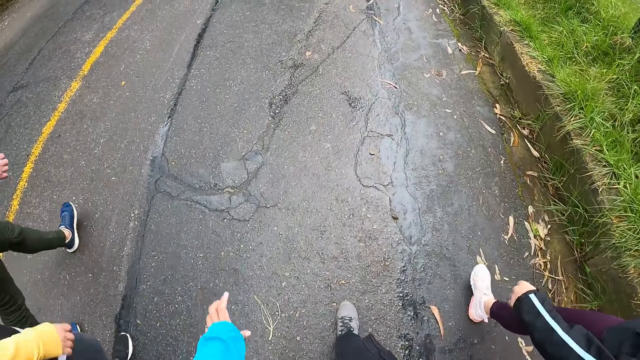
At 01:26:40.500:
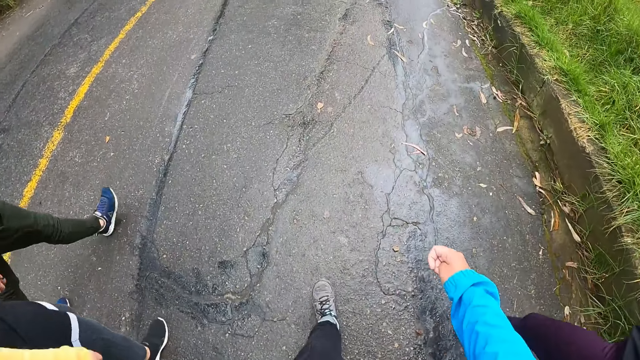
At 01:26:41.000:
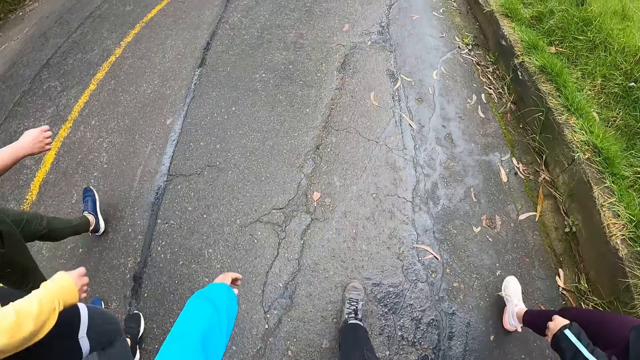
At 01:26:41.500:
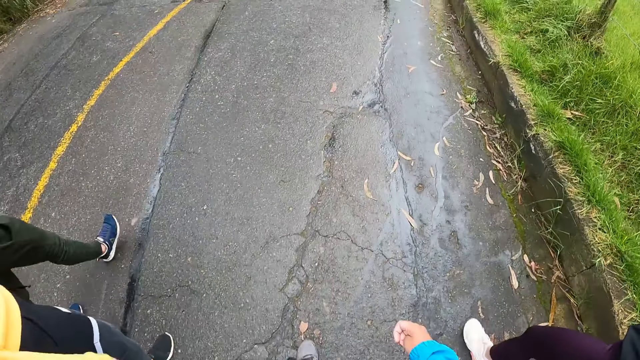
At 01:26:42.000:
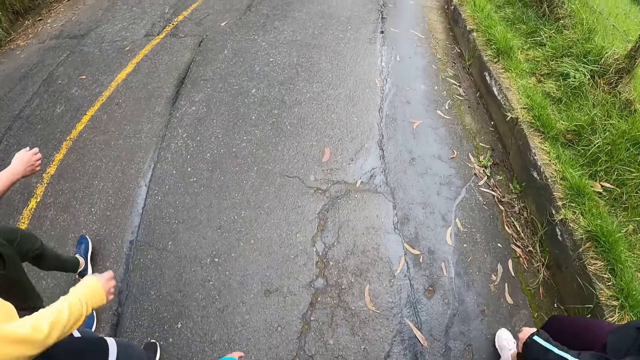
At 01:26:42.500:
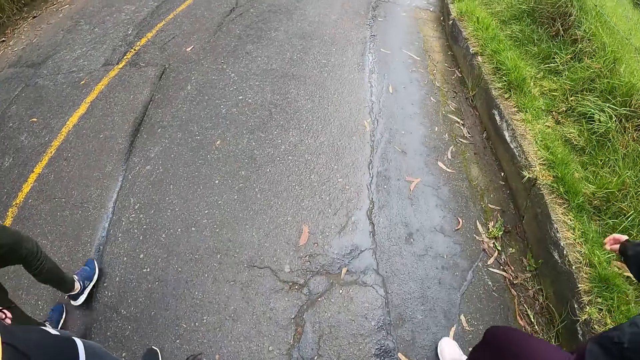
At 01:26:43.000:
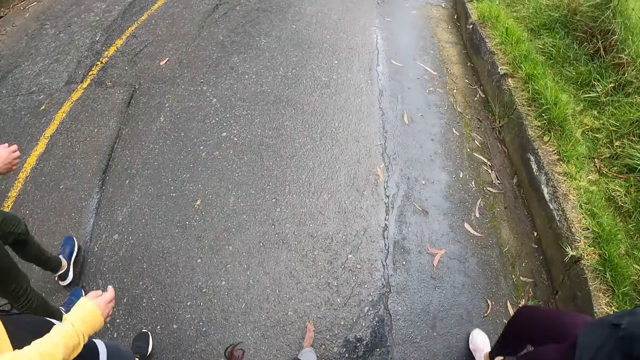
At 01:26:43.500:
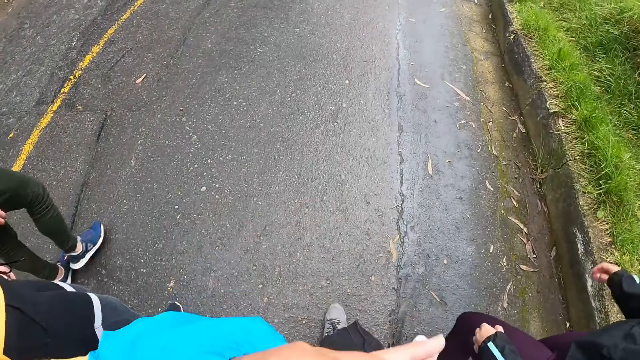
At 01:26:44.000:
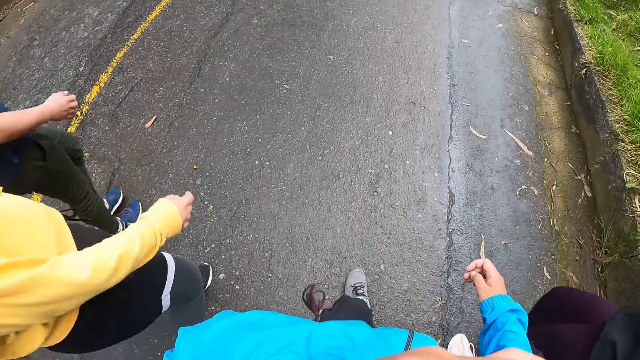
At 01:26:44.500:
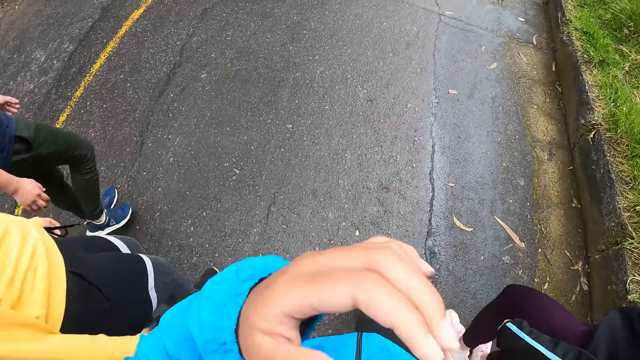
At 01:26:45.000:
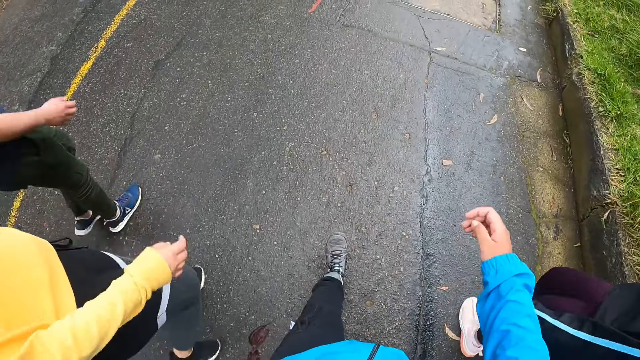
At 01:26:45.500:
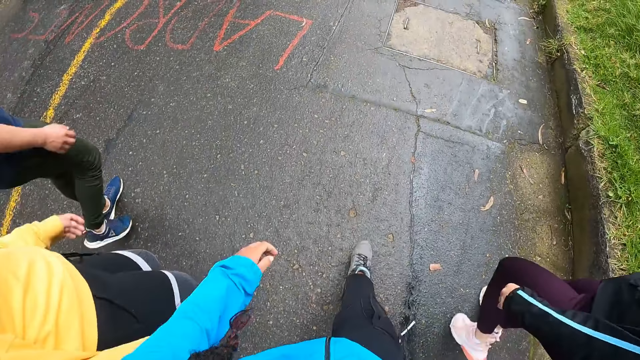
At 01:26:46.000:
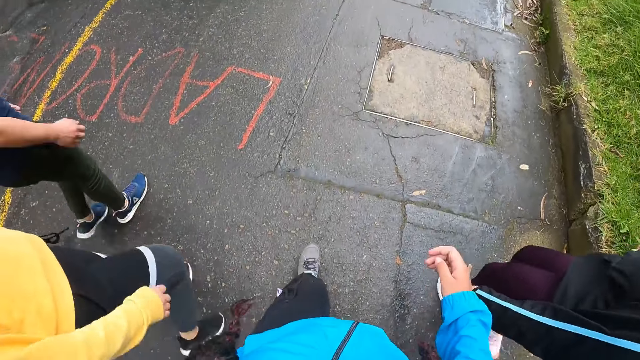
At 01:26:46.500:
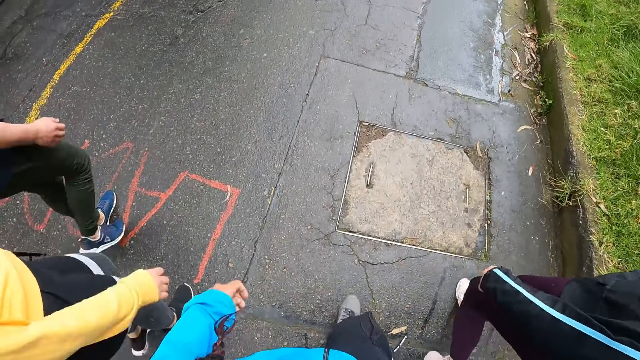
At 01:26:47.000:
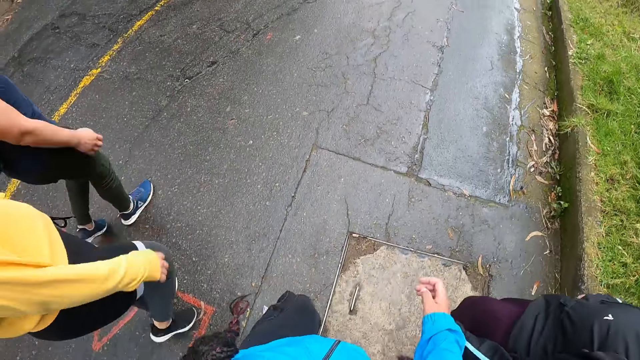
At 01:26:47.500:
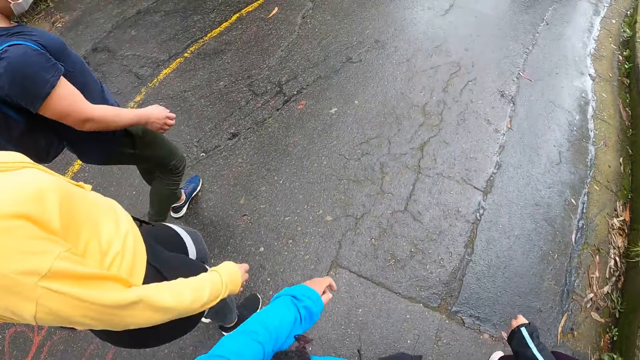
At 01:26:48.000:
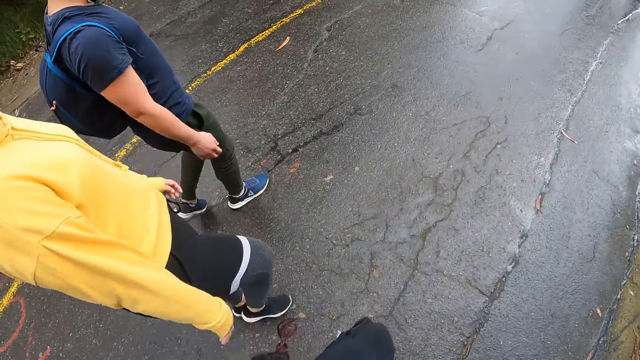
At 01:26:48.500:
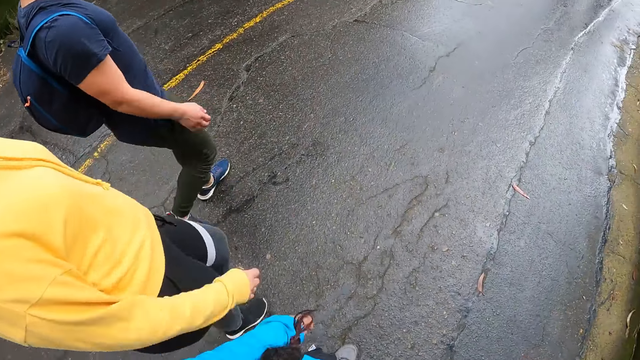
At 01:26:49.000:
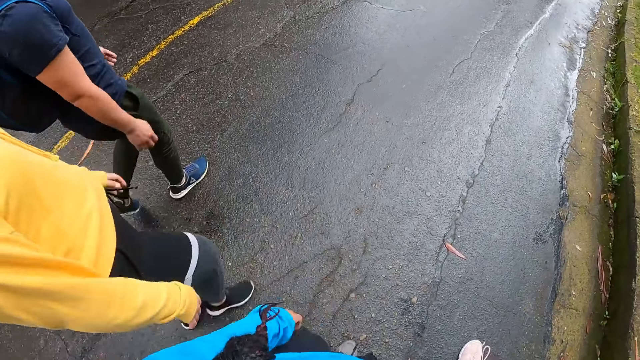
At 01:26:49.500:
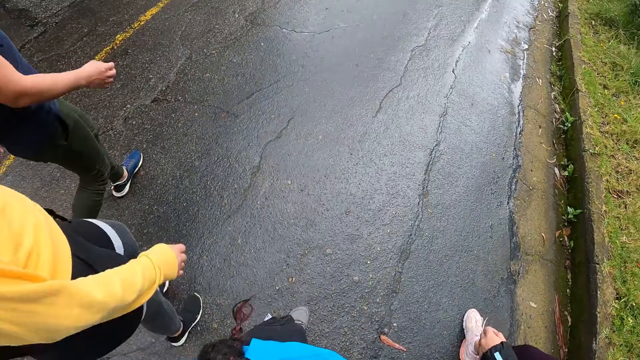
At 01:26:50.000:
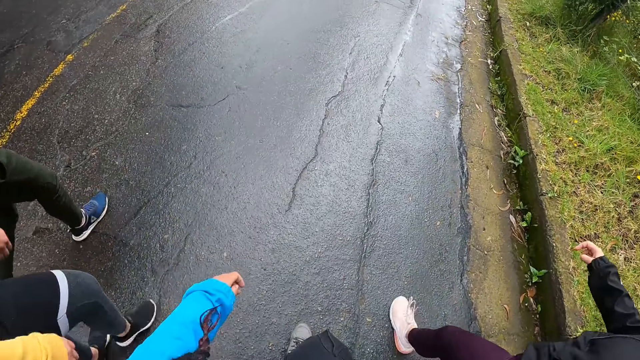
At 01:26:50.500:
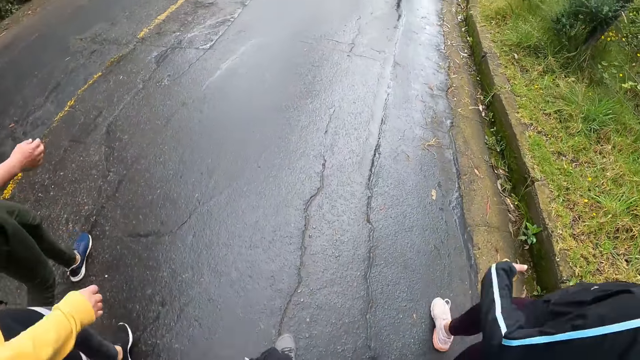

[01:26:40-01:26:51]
The camera wearer lifts up the hand. They put the hand down. They walk along the road. A man walks along the road.

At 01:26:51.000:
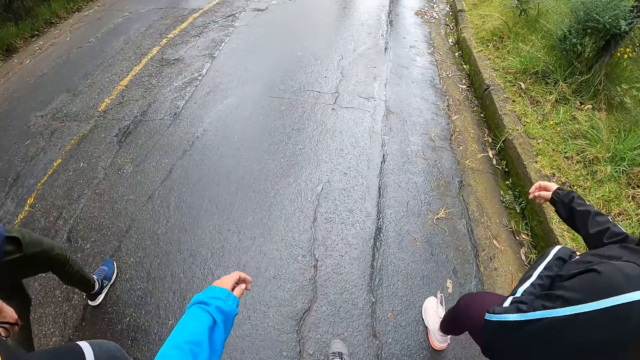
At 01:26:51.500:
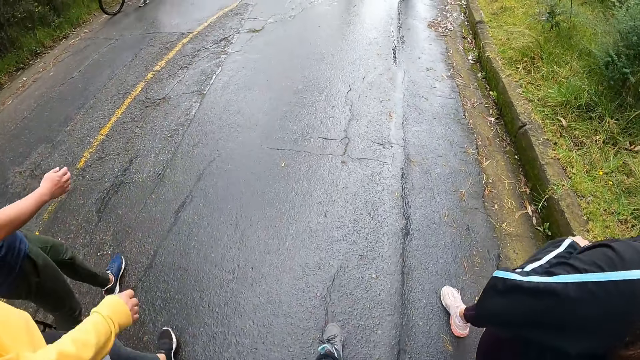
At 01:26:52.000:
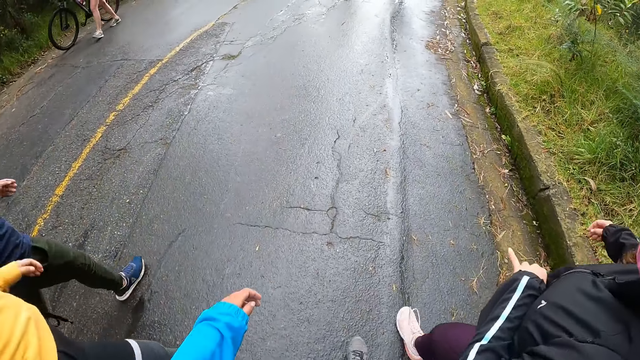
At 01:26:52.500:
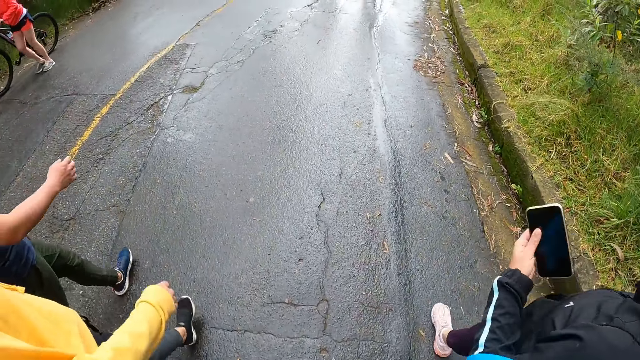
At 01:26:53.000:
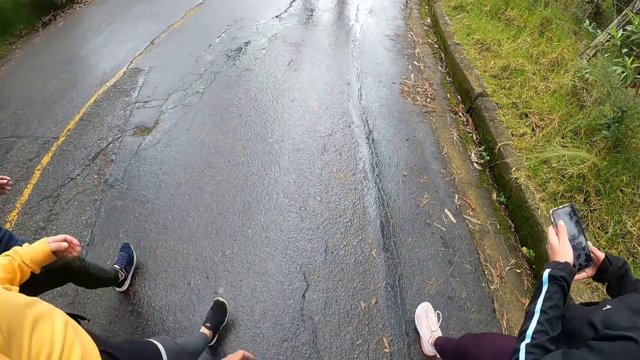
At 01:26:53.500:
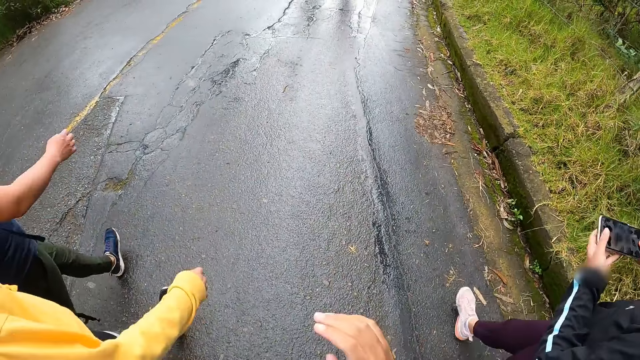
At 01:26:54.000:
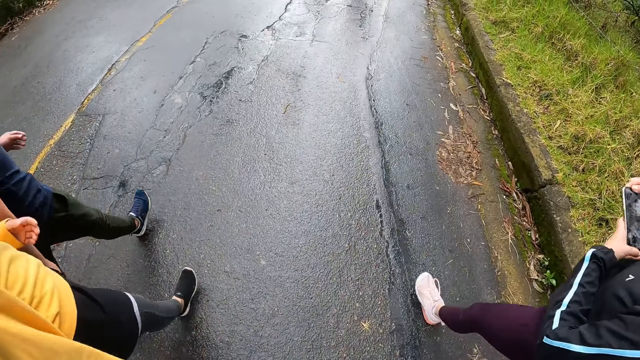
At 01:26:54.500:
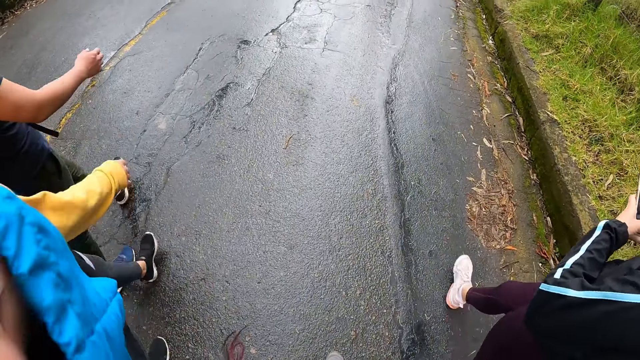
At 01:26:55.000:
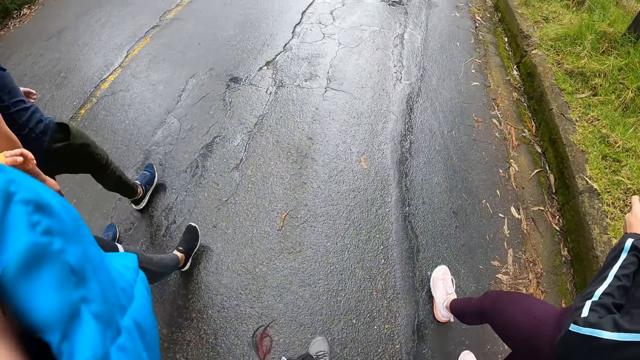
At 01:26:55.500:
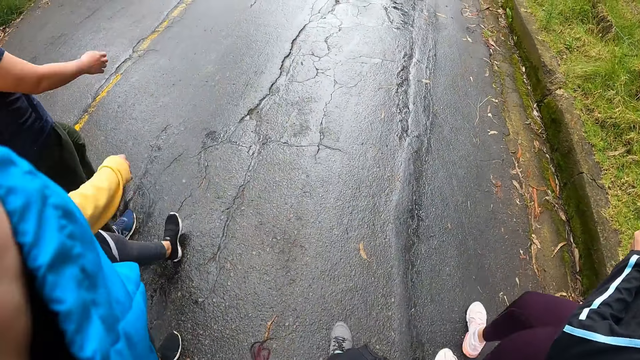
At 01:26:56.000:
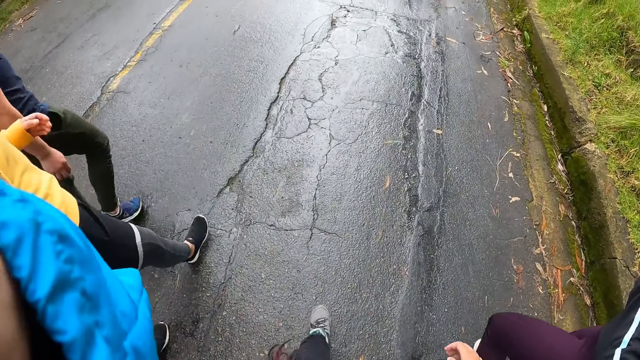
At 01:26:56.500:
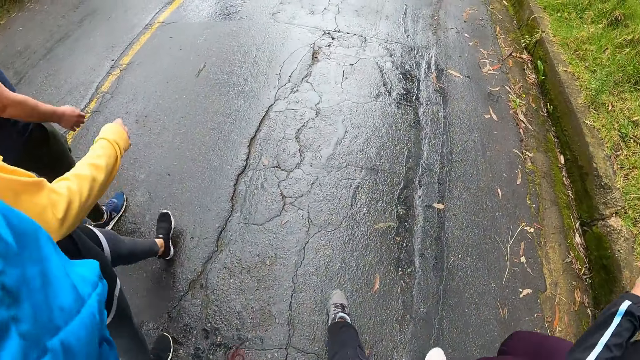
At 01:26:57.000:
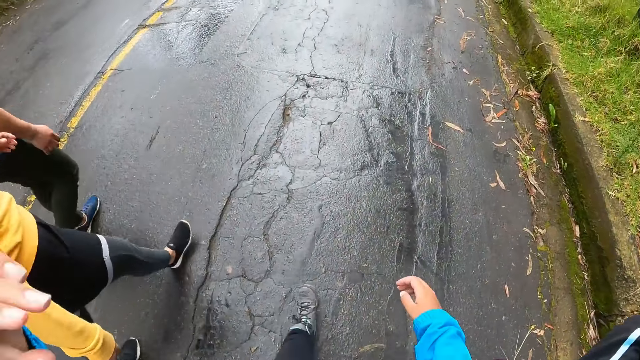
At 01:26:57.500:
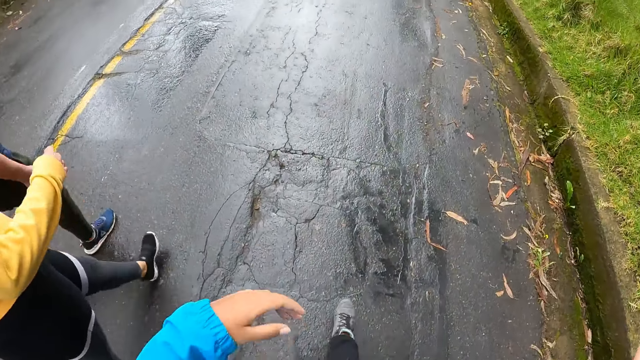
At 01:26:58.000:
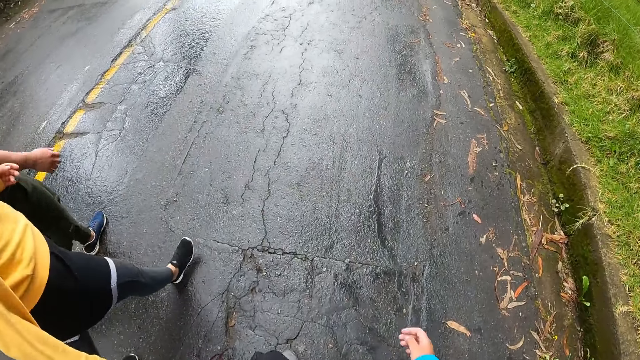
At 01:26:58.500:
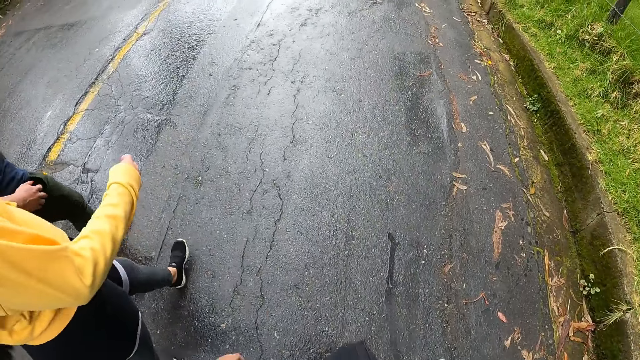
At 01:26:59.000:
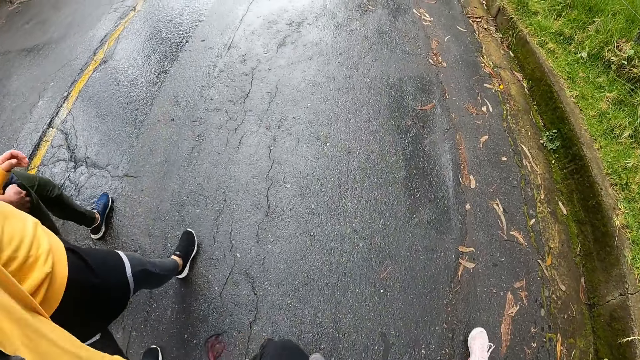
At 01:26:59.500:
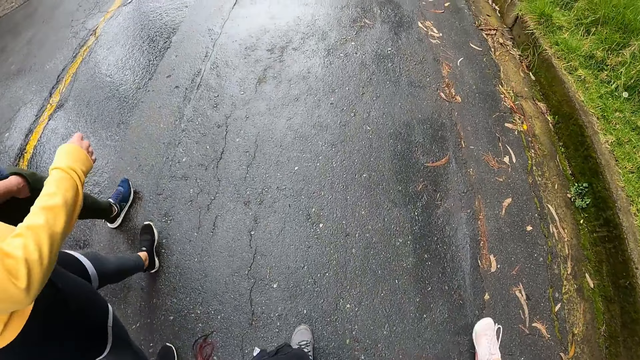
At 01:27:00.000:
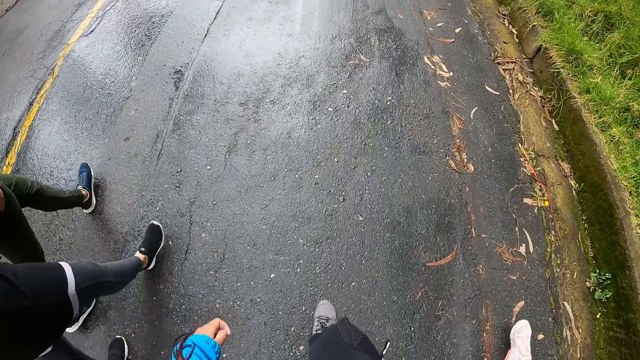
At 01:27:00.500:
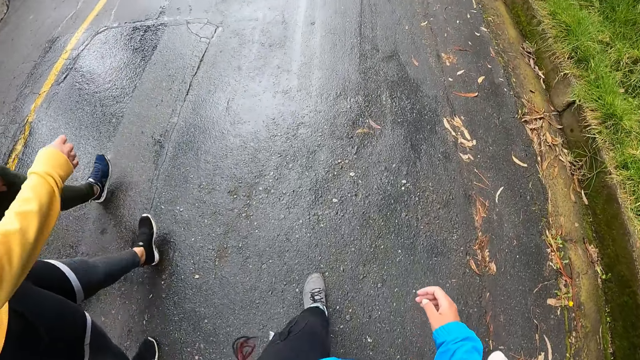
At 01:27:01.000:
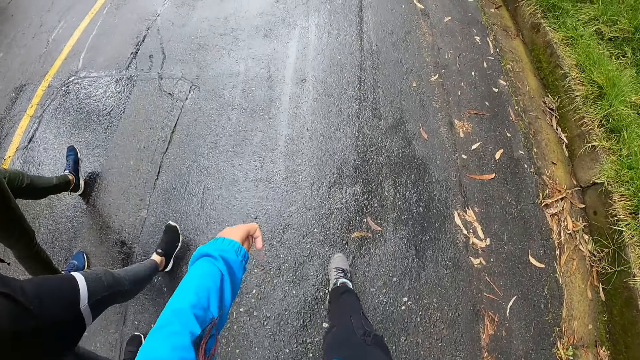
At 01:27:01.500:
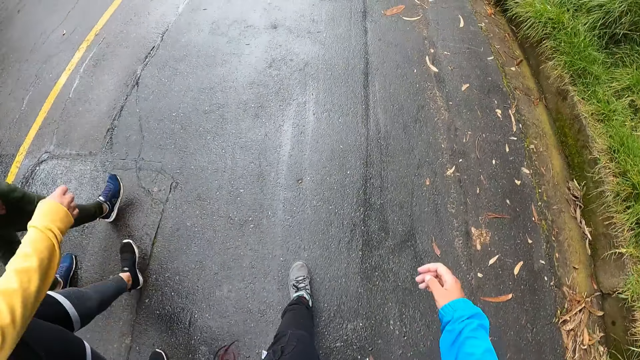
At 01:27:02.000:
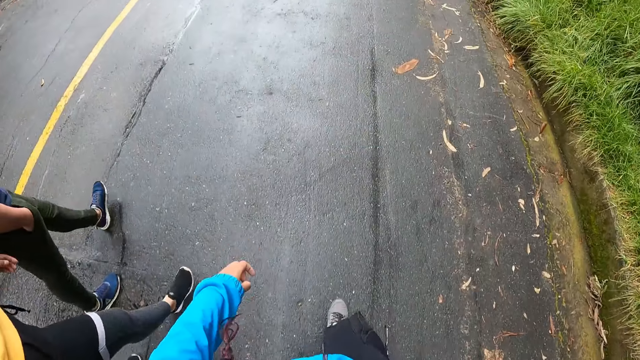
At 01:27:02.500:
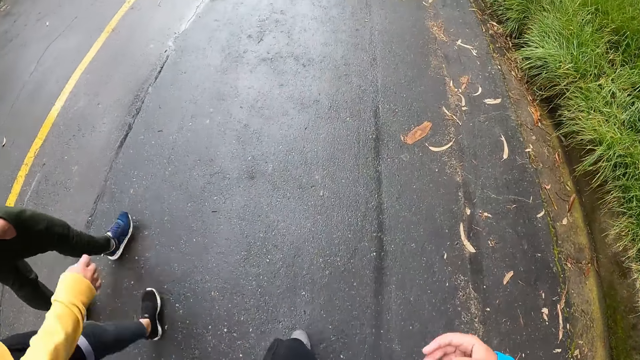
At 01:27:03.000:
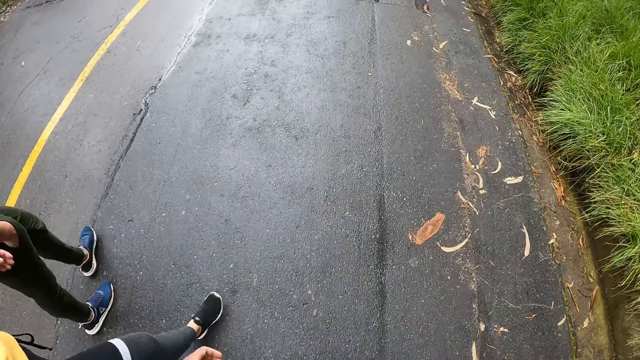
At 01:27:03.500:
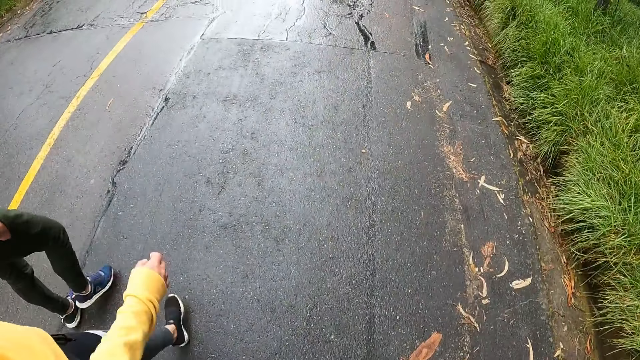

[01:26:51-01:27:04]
The camera wearer walks along the road. A woman picks up a phone from a waist purse with her left hand. The woman walks past a man with a bicycle on the road. Another woman walks past the man with the bicycle on the road. Another man walks past the man with the bicycle on the road. The camera wearer walks past the man with the bicycle on the road. The first woman holds the phone with both hands. The first woman turns the phone with both hands. The camera wearer lifts up the hand. They put the hand down. They walk along the road.
